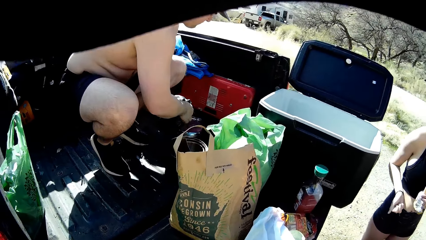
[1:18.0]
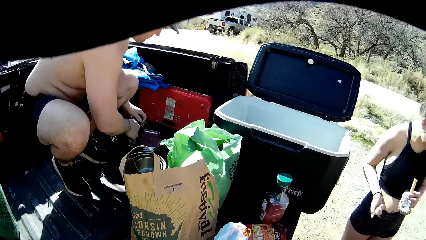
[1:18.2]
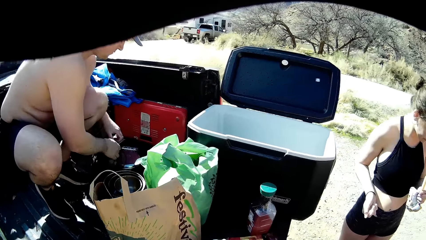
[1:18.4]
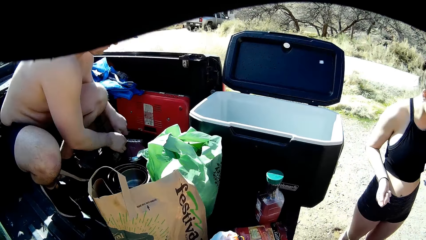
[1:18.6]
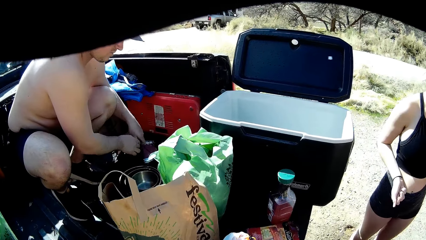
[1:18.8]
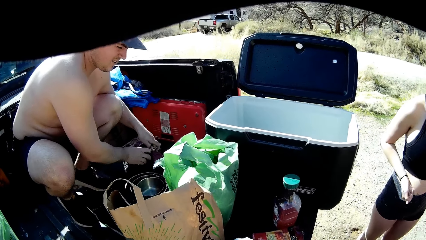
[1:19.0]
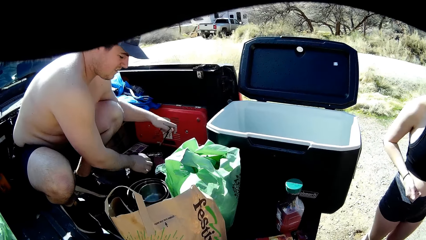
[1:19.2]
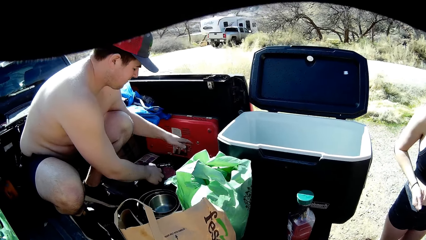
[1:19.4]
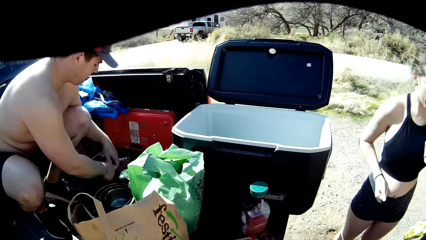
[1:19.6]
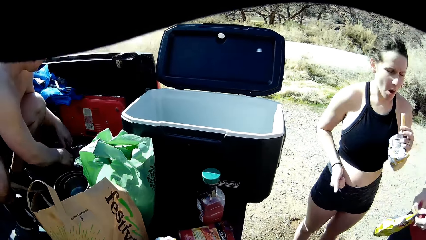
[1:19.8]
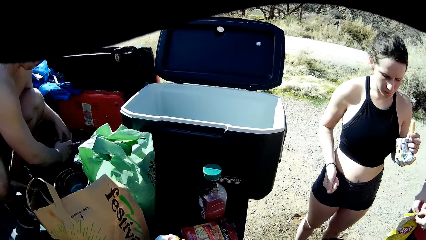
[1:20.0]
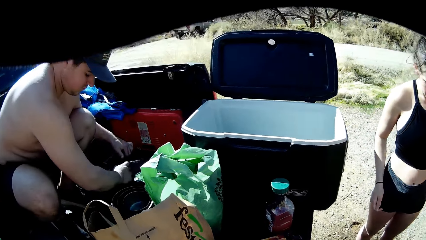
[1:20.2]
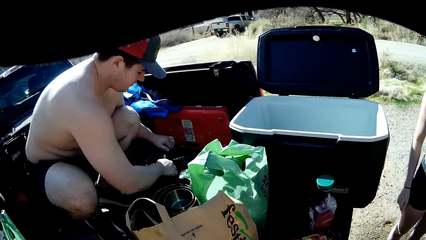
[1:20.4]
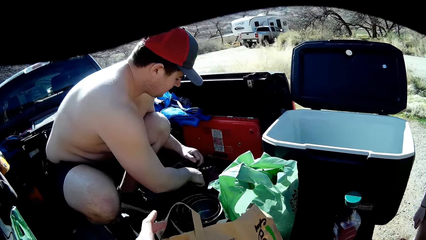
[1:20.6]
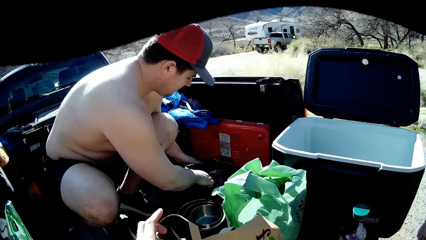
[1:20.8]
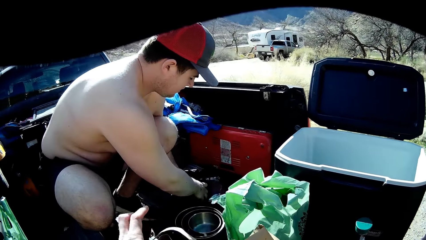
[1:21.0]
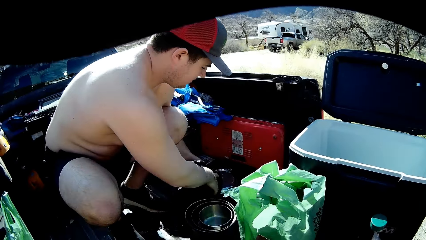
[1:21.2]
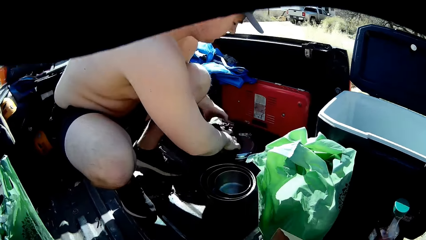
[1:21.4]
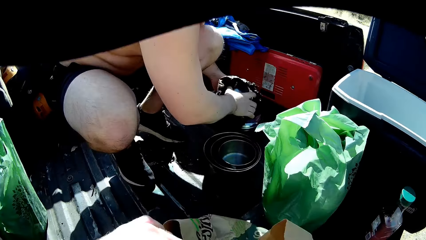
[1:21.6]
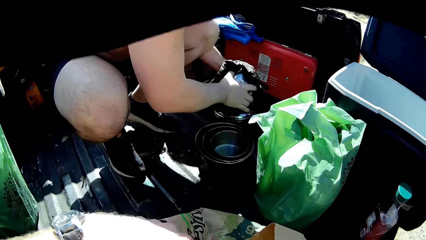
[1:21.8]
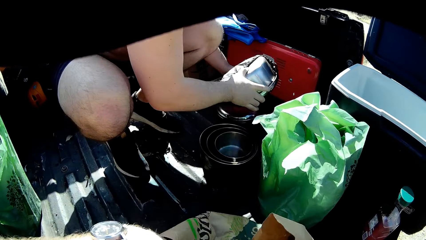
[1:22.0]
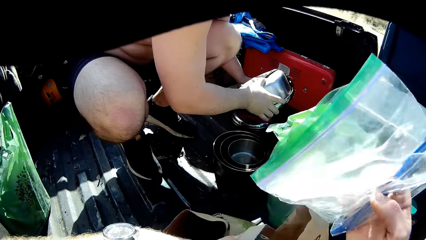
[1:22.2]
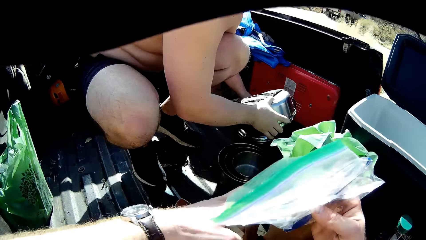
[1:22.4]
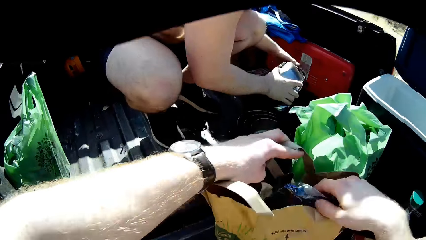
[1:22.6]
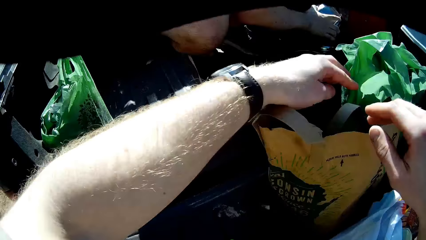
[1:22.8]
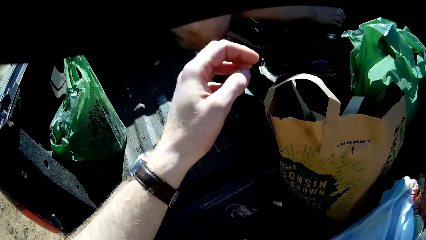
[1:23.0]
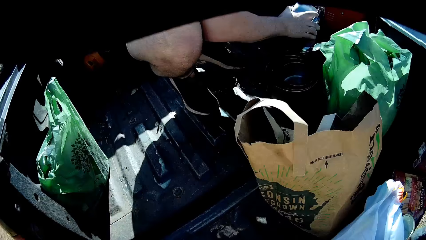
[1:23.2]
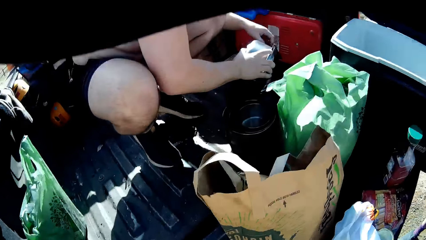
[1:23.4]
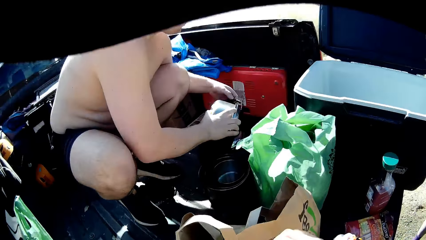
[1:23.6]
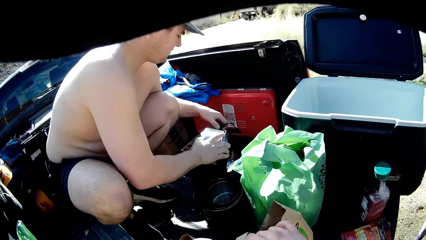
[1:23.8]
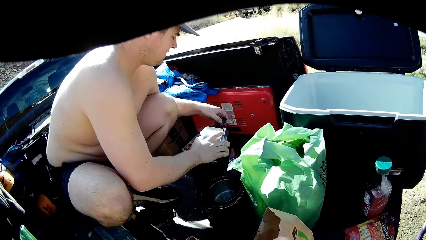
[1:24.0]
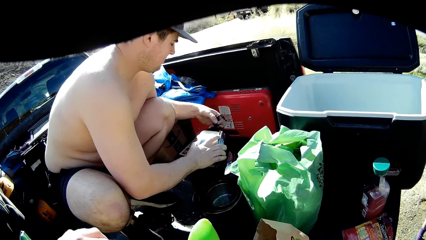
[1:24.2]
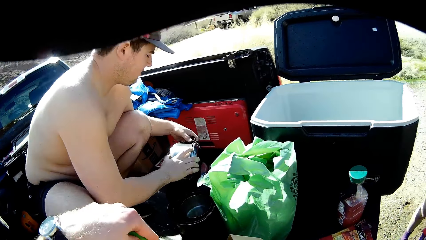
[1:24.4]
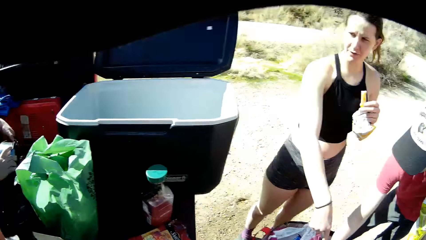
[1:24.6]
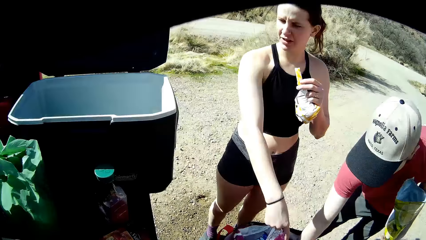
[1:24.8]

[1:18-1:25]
The man picks up something. The camera wearer moves their hands. They open a brown bag with both hands. The man takes out a stainless bowl from the bag with both hands. The camera wearer drops a plastic bag into the brown bag with their right hand. They hold a paper. They hold the brown bag with both hands.

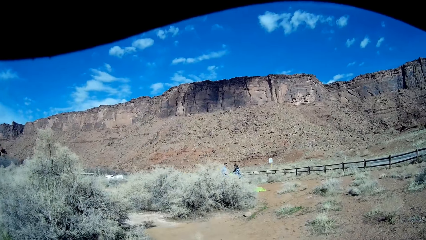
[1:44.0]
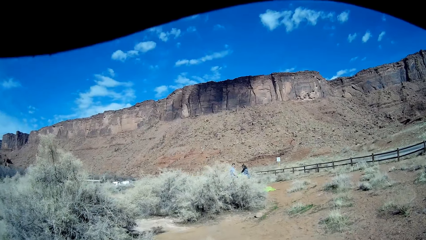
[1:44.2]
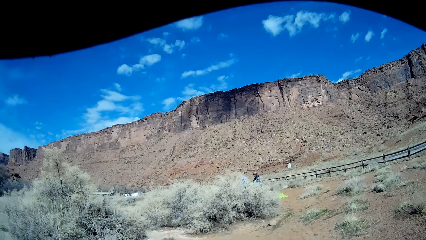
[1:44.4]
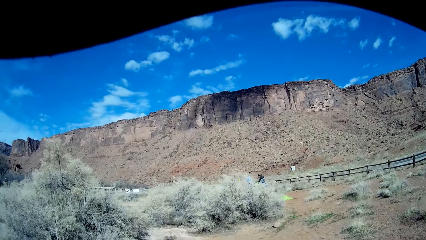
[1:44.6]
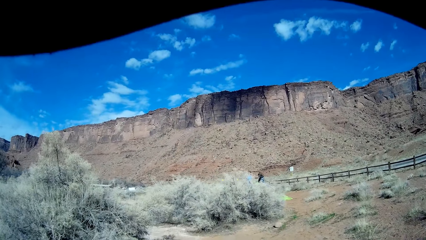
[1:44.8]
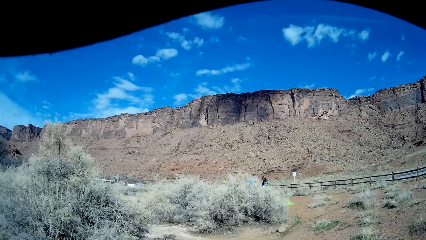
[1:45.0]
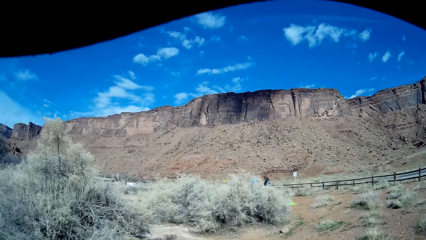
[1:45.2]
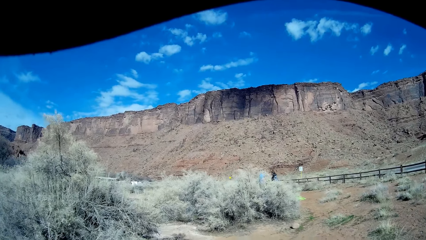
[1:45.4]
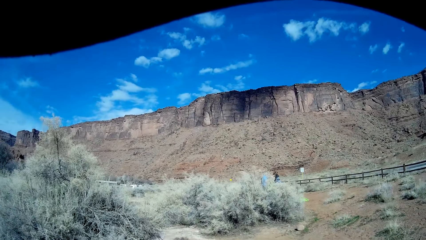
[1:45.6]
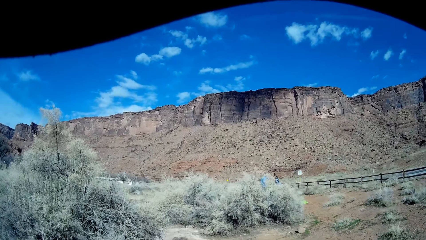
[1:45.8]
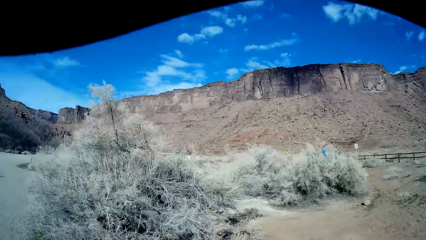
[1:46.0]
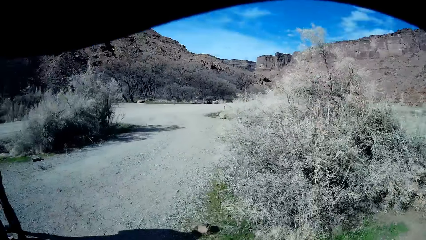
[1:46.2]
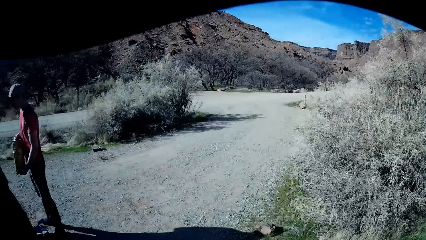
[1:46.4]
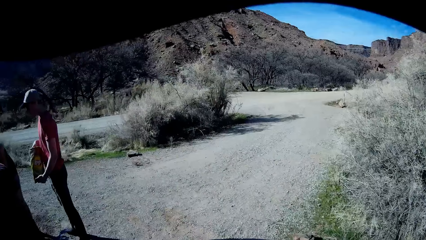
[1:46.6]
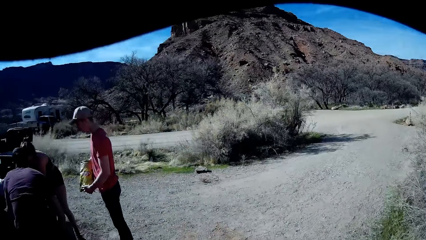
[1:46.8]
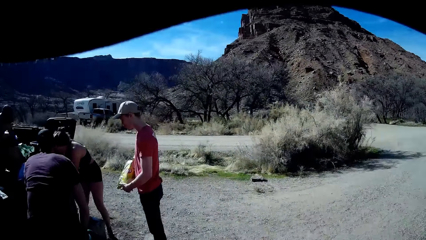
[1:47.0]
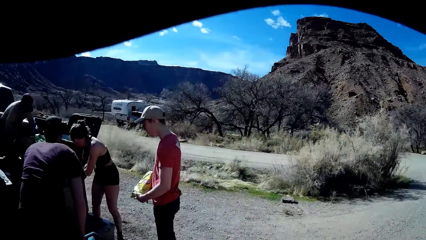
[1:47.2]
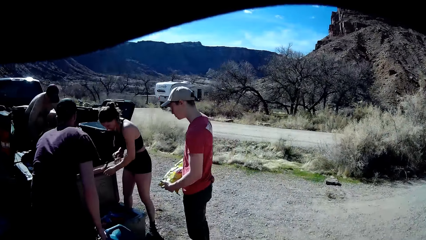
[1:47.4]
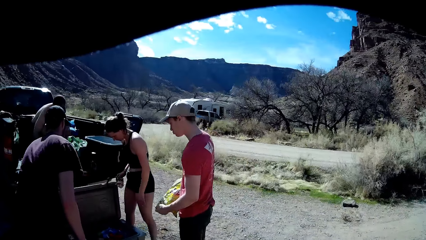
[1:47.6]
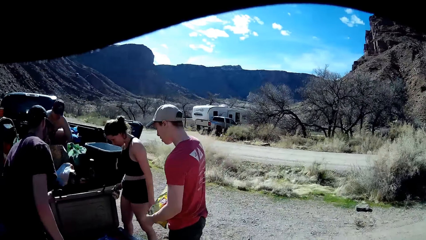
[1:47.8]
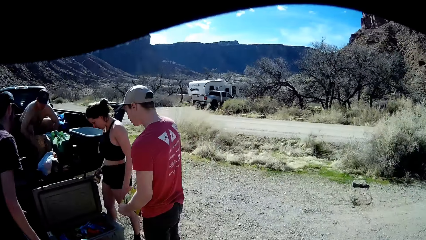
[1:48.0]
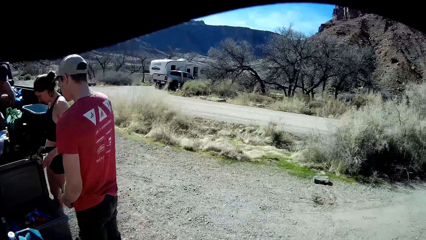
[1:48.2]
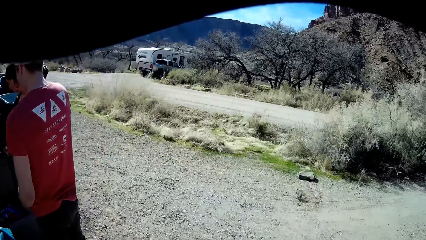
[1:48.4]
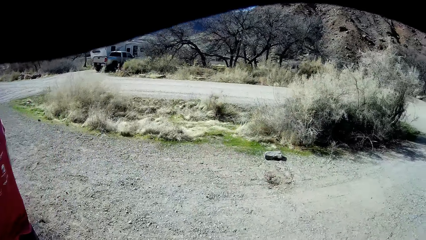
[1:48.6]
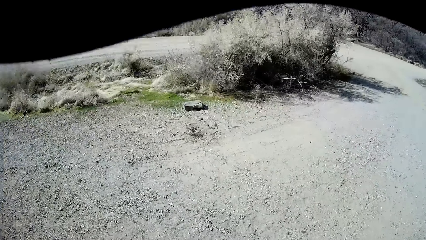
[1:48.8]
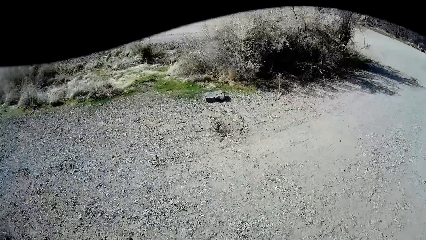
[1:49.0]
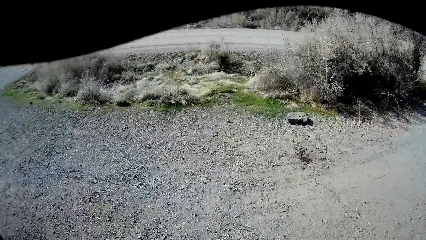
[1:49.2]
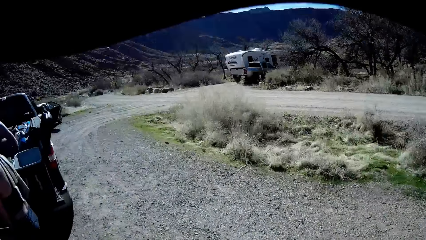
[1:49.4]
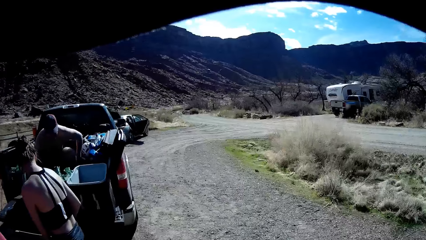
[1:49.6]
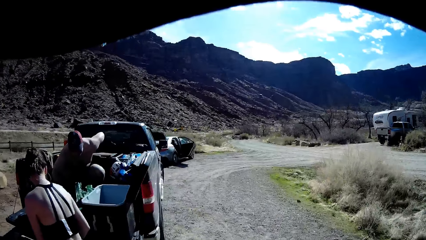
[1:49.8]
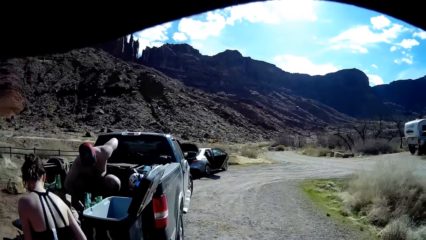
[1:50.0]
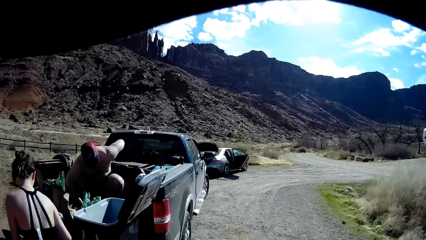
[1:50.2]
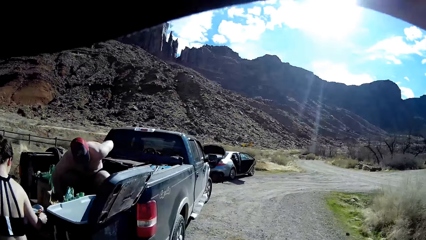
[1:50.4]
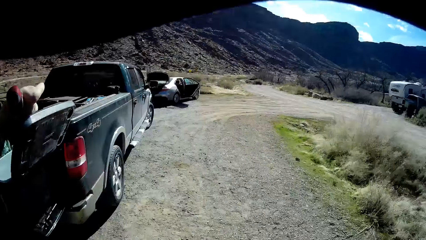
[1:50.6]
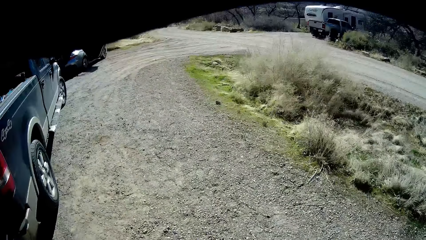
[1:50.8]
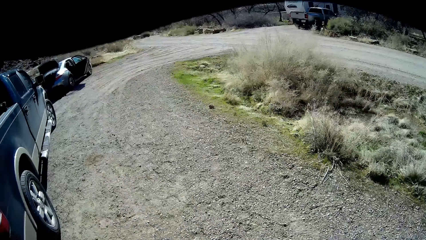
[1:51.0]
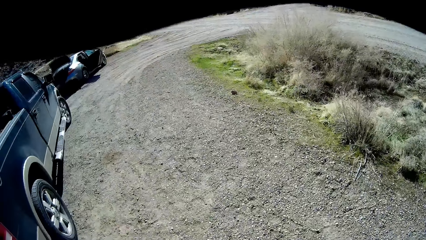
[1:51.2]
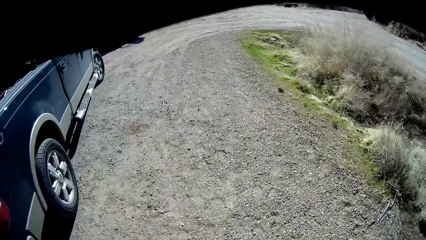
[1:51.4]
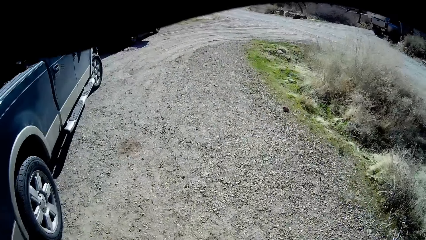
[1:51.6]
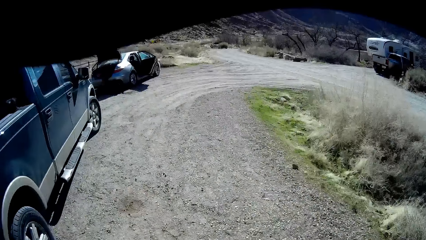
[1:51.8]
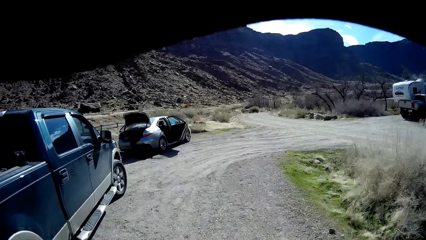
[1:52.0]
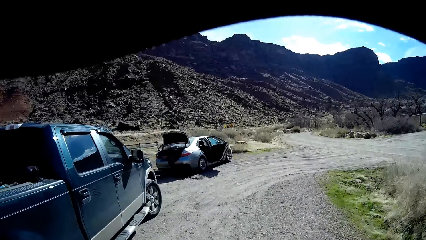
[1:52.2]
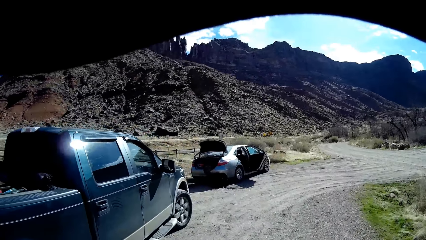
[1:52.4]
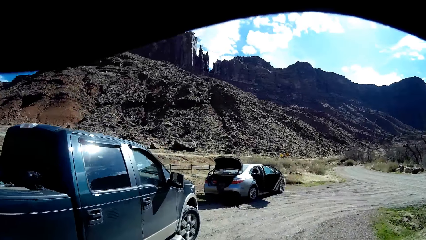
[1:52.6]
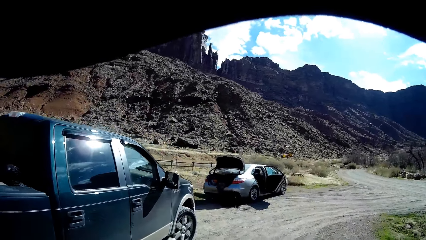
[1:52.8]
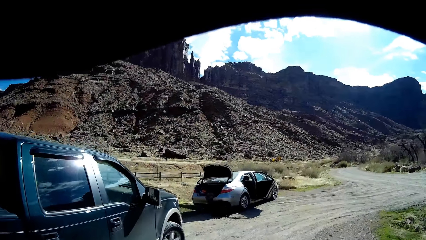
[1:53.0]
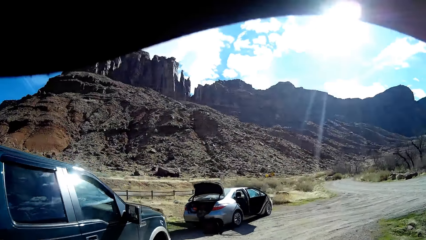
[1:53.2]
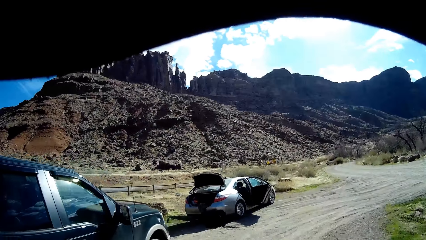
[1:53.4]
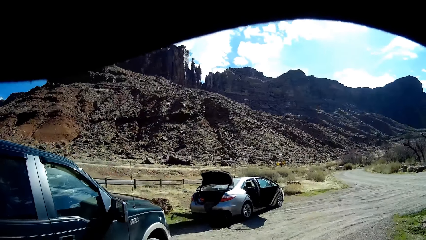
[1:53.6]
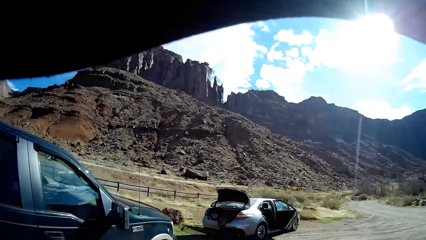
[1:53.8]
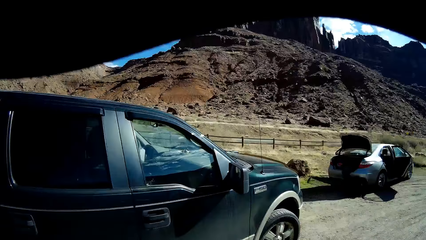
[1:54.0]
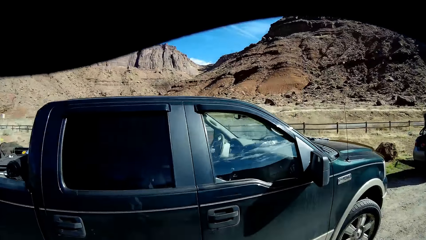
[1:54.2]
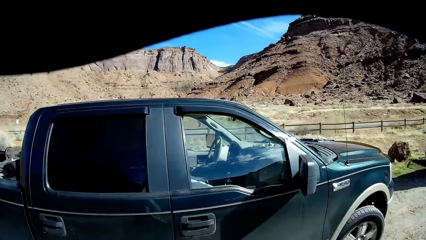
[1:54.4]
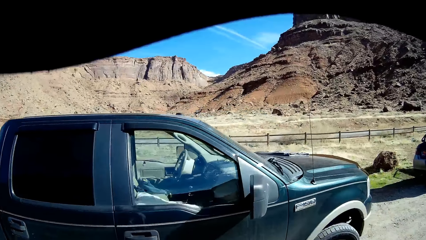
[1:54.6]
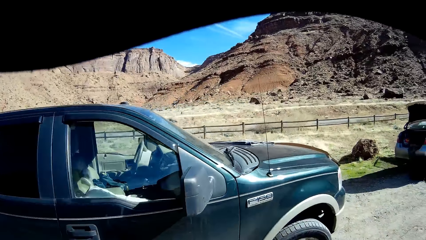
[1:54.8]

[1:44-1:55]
The camera wearer walks around the field and turns left. A man opens a trunk case with his left hand. Another man holds a bag of chips with both hands. The camera wearer walks around the field.
